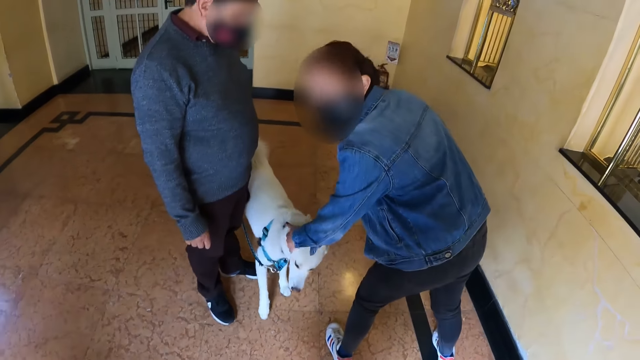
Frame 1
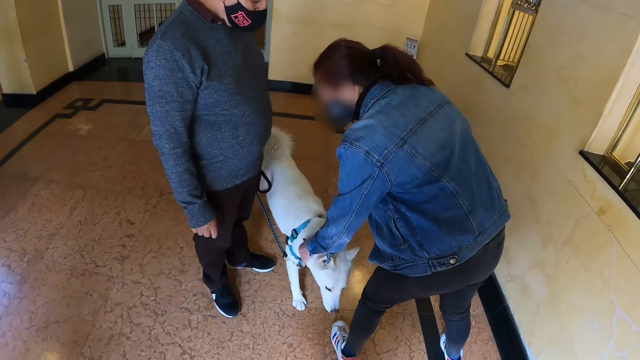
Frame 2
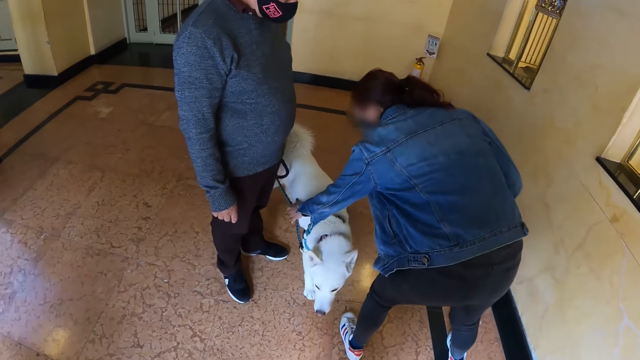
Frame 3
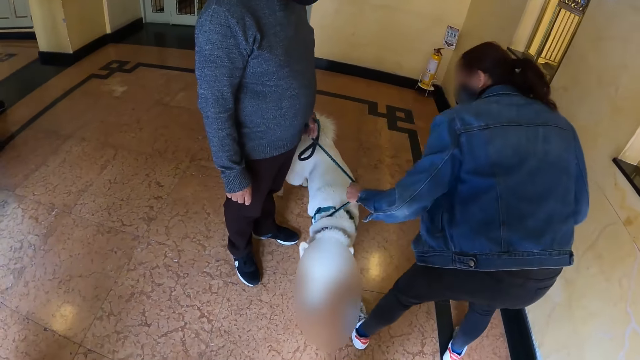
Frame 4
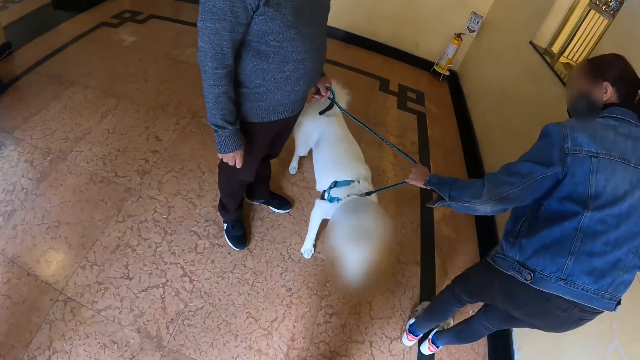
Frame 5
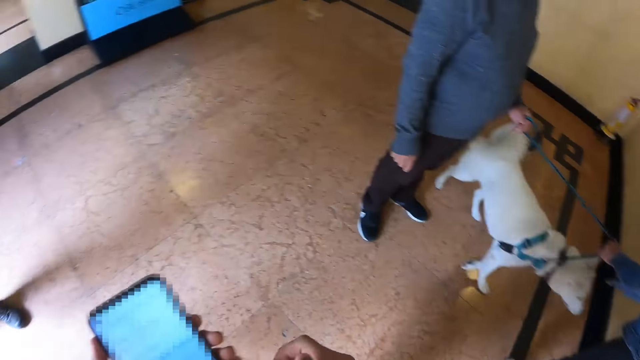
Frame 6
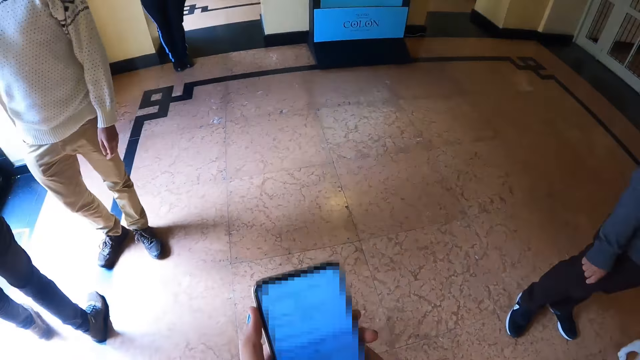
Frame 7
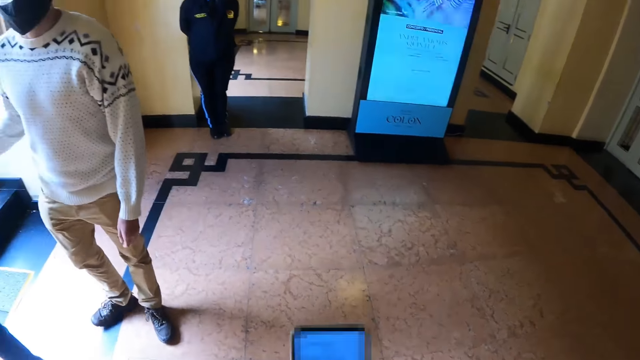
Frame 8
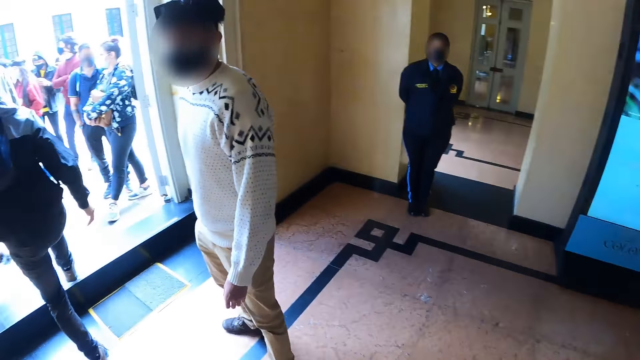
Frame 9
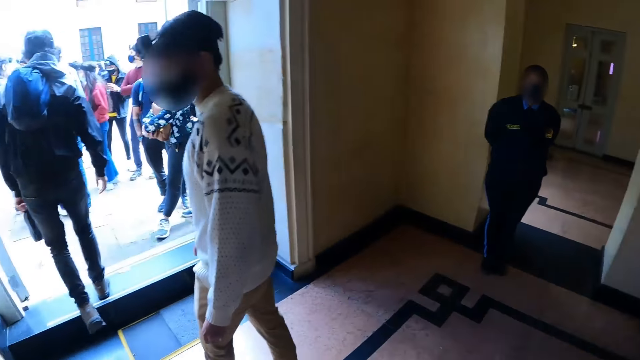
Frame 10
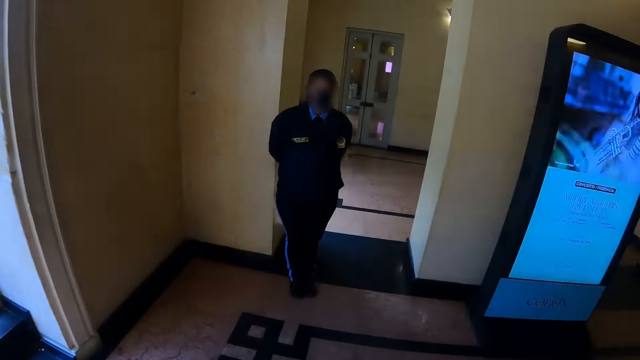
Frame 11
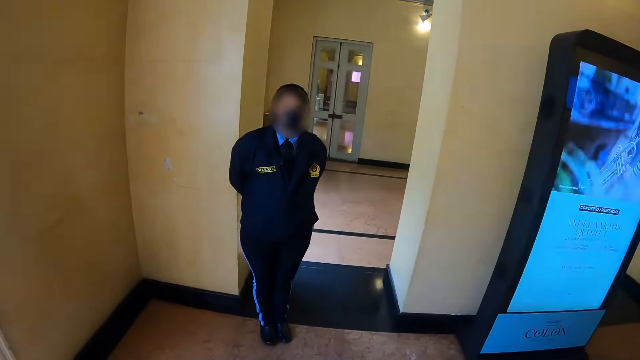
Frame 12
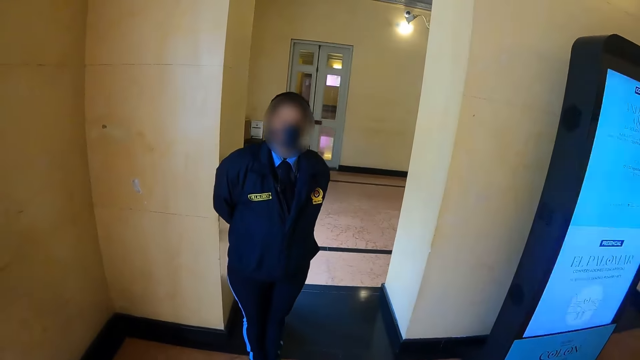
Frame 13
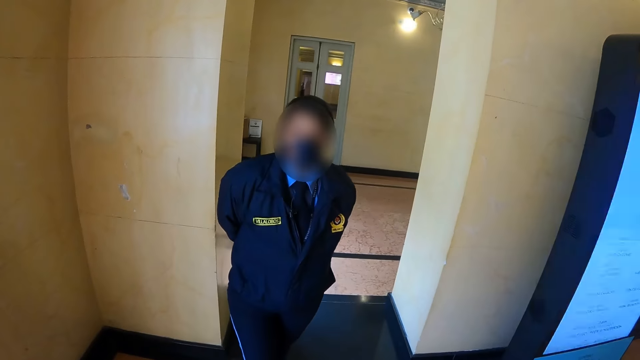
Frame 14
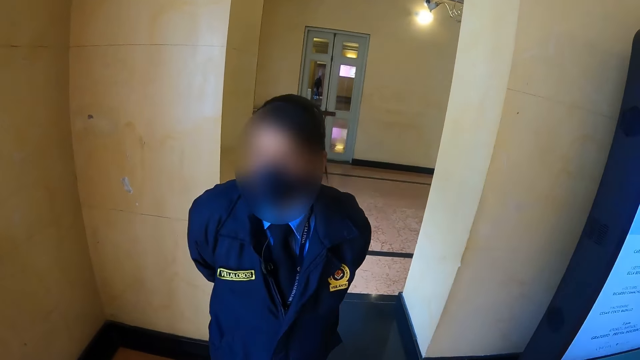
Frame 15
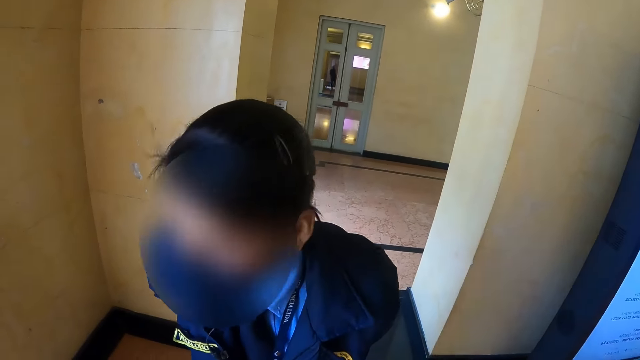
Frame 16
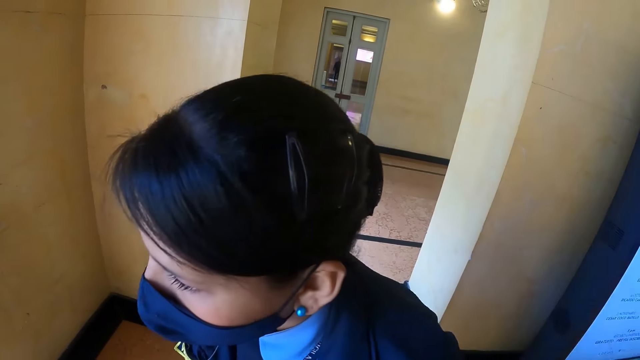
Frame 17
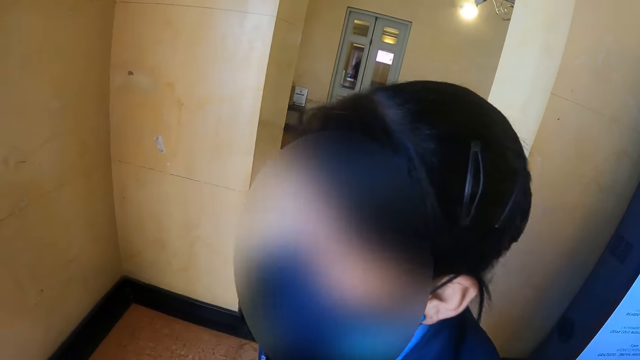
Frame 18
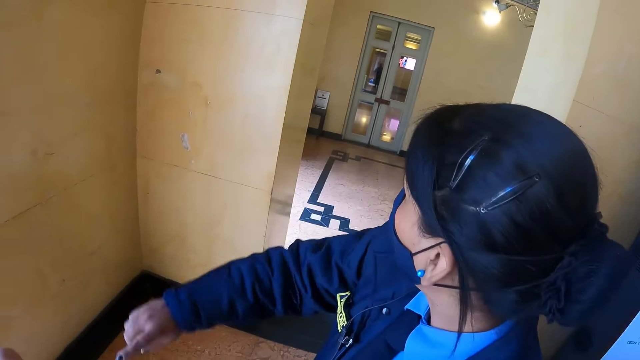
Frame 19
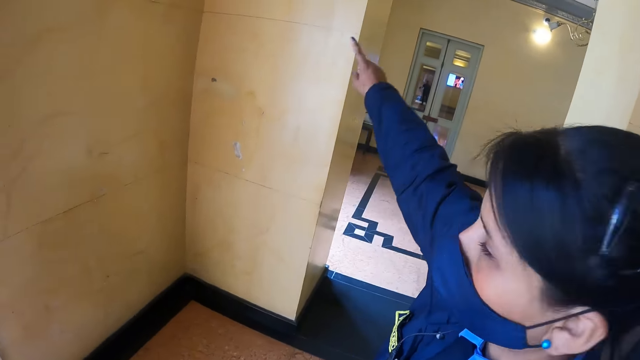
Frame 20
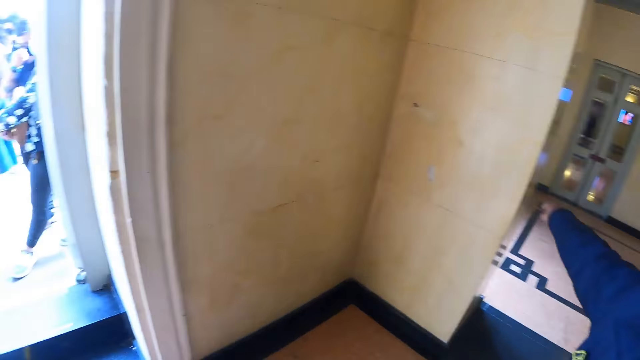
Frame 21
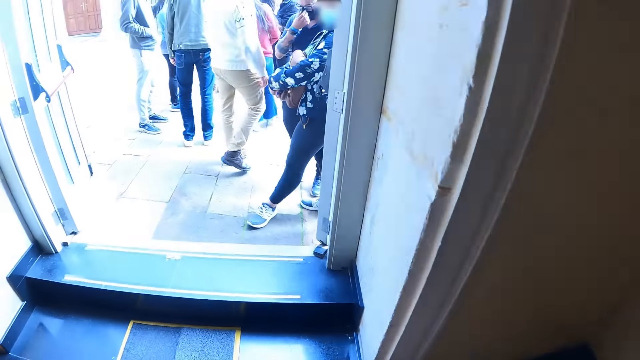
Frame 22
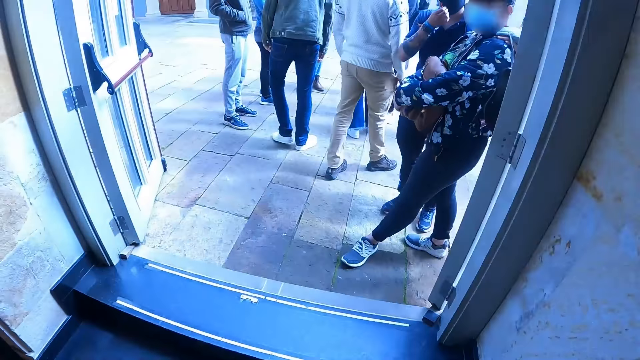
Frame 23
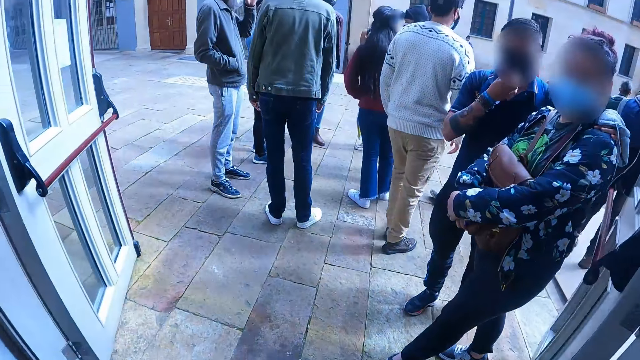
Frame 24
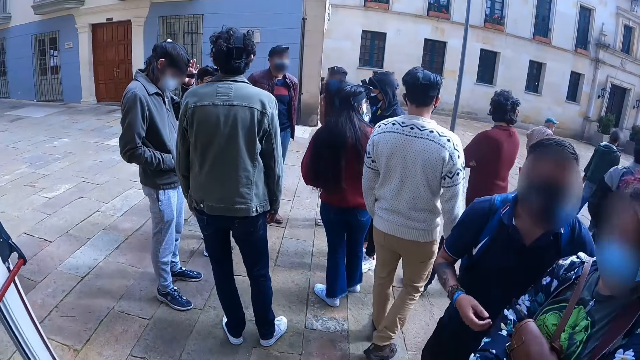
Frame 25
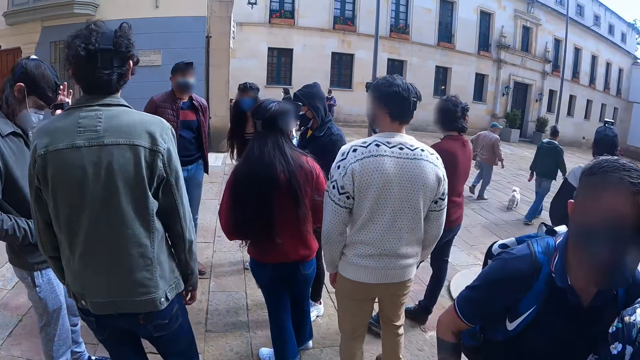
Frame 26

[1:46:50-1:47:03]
A woman holds the rope. The camera wearer turns around and walks in the room. They talk to a person. Another woman stands beside the camera wearer. The other woman points at the wall. The camera wearer walks out of the house.

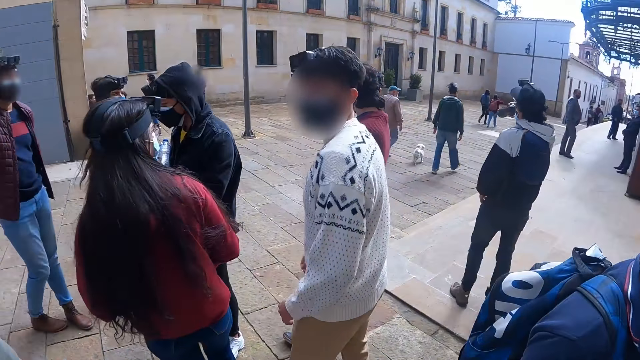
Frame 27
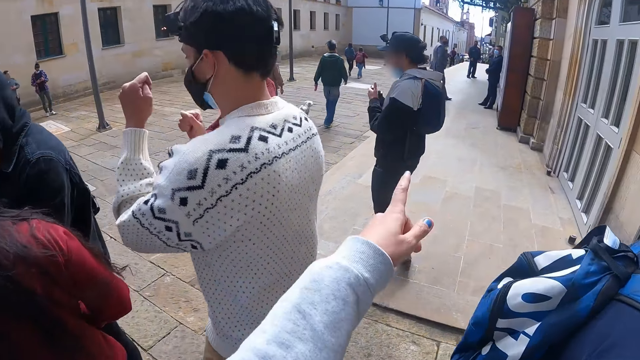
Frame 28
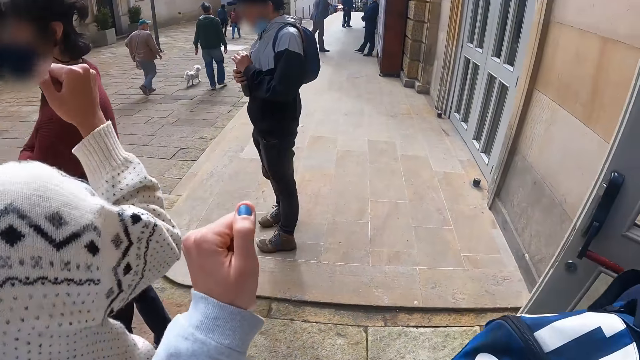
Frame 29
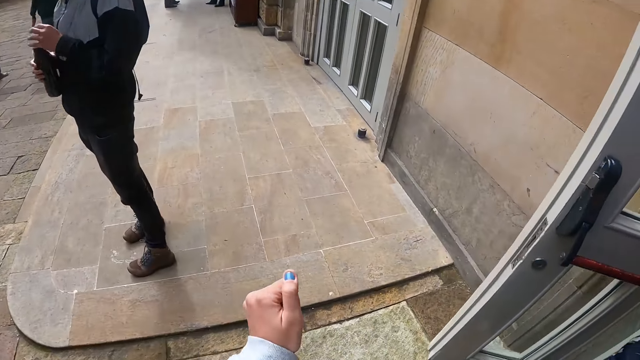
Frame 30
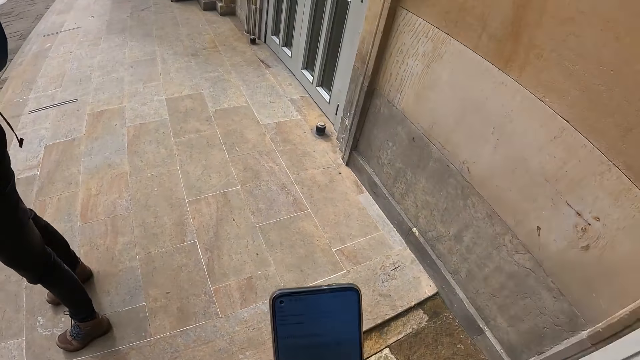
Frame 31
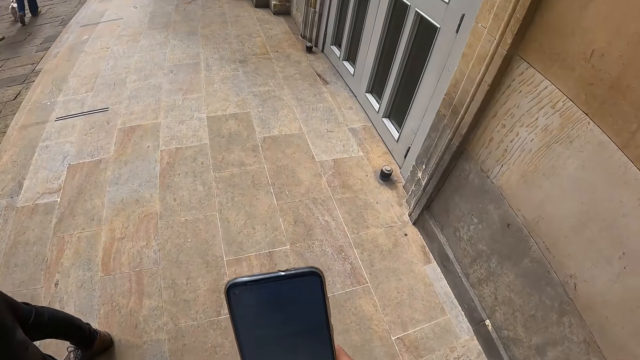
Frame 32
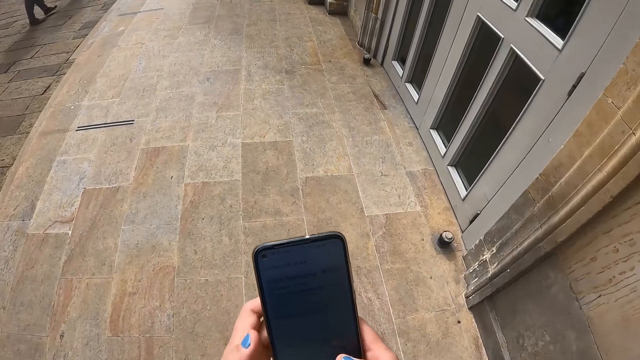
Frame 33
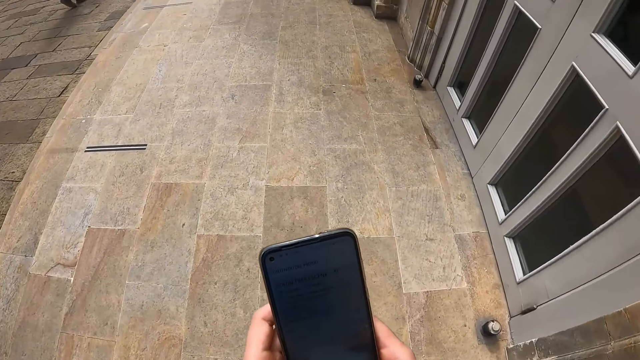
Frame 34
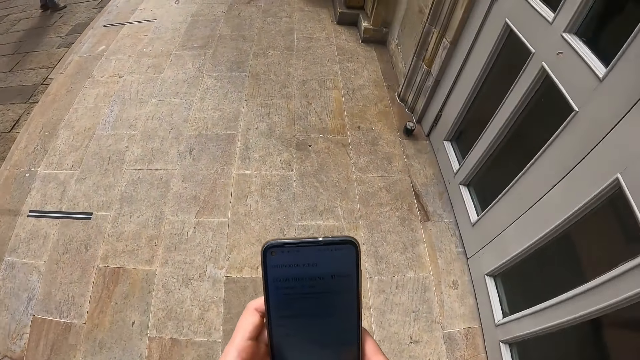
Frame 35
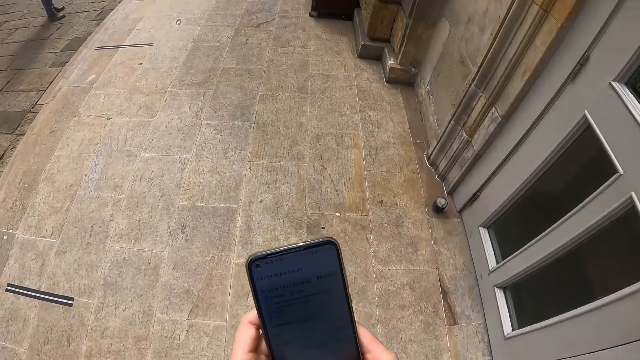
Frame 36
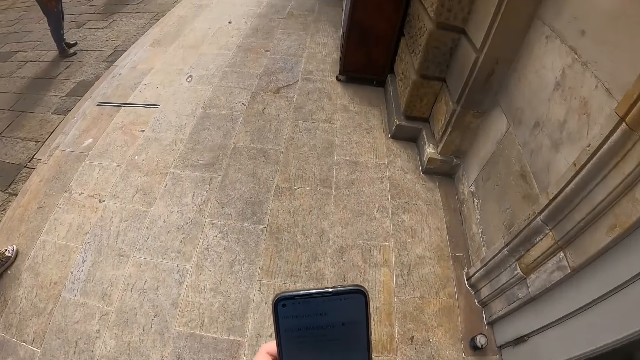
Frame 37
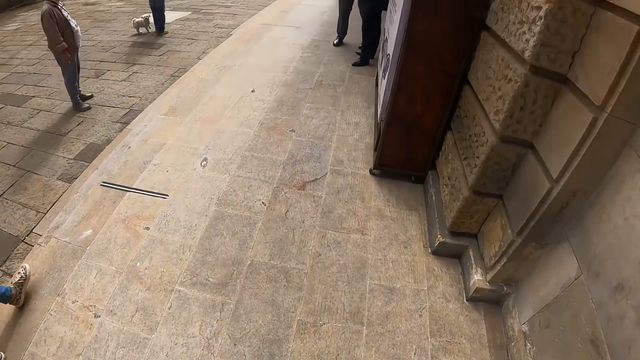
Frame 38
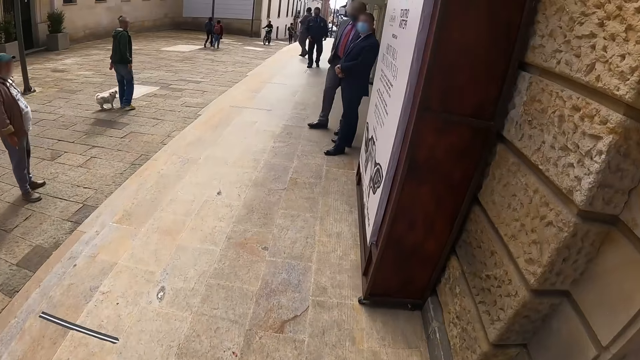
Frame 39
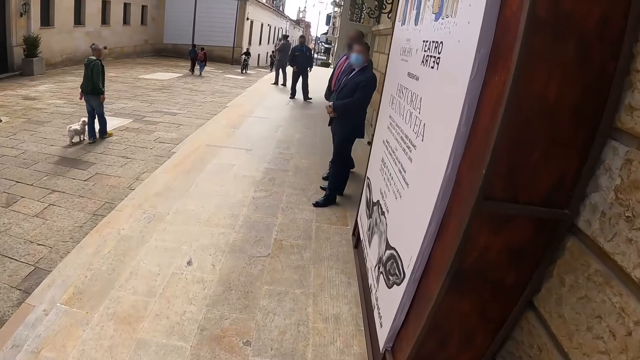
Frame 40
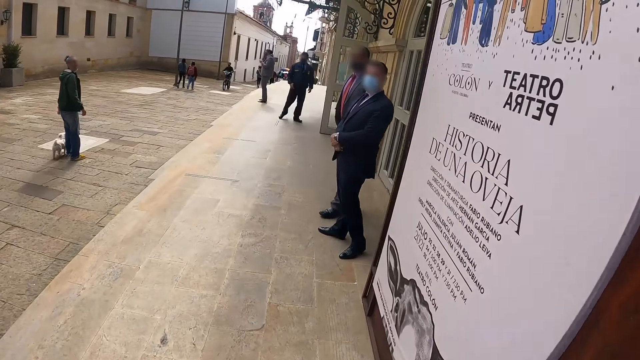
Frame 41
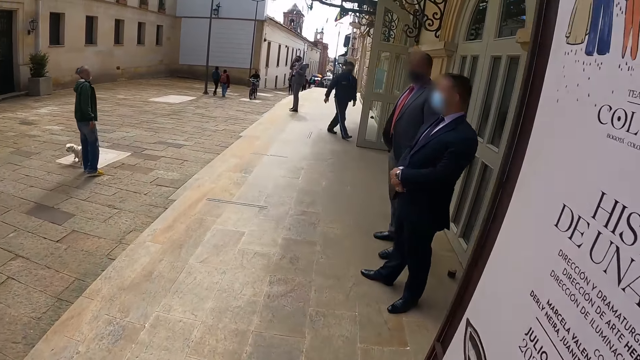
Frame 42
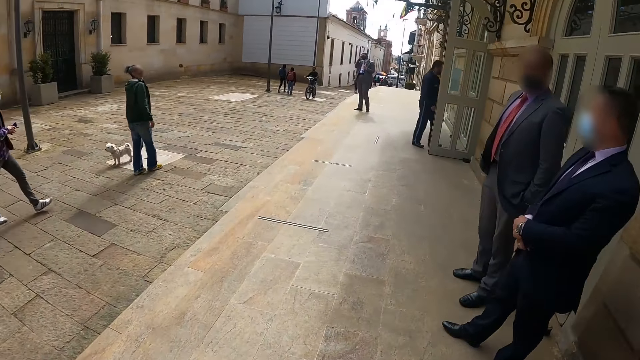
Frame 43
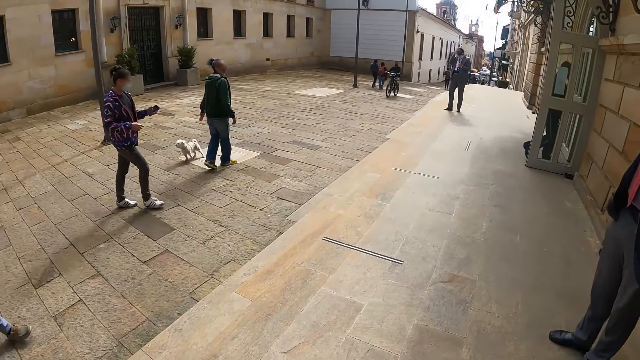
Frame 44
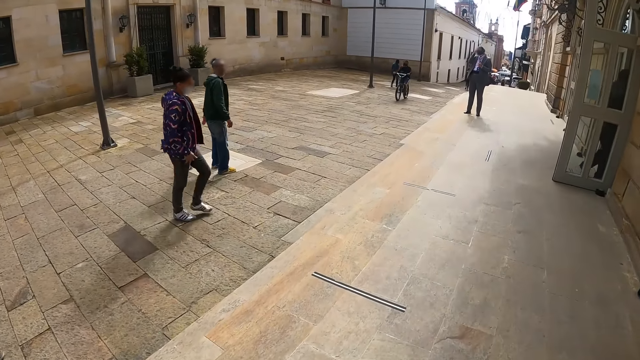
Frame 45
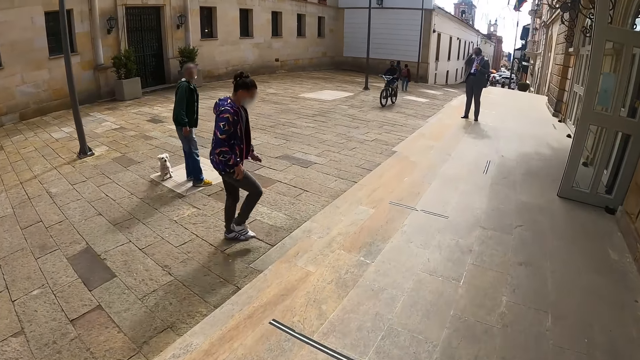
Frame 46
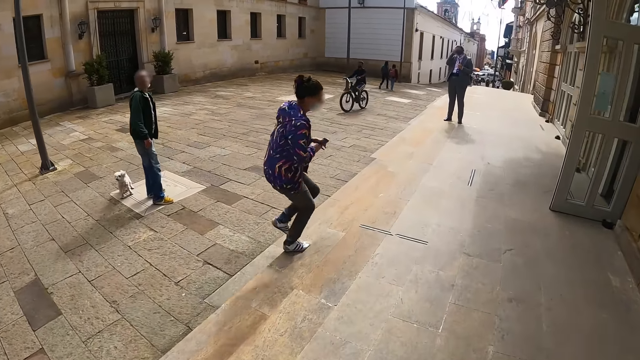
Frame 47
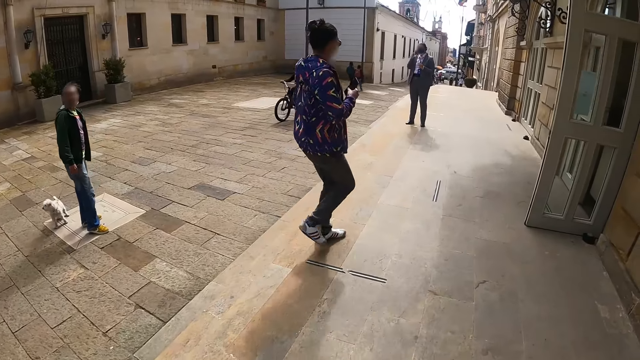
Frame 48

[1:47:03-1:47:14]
The camera wearer points forward. They hold a phone. They dial the mobile phone. They walk on the street.
